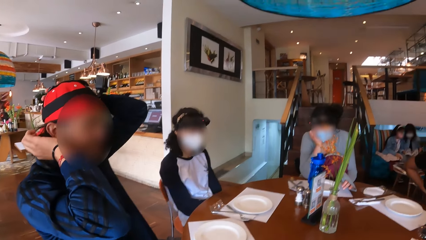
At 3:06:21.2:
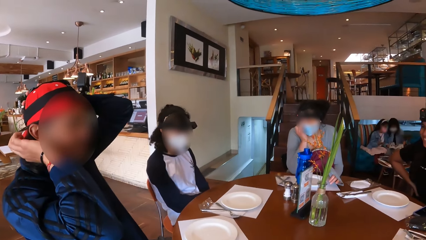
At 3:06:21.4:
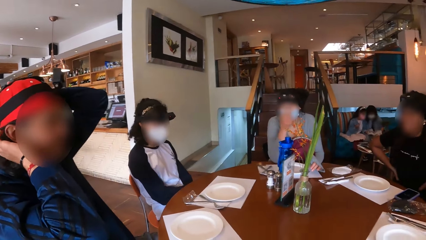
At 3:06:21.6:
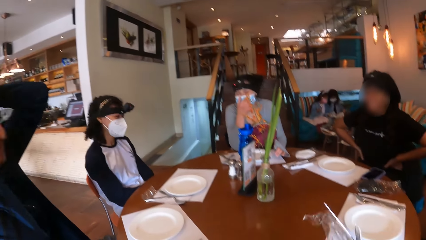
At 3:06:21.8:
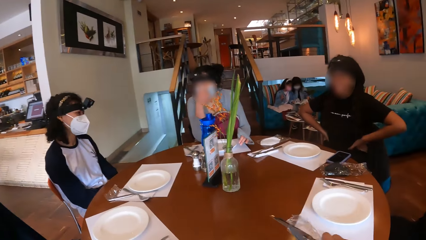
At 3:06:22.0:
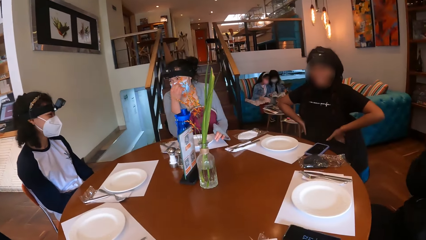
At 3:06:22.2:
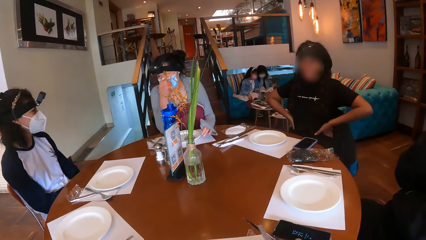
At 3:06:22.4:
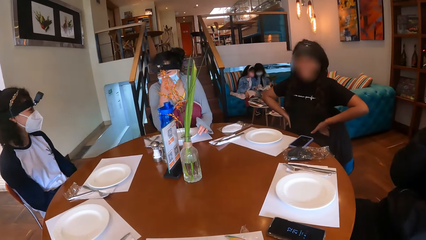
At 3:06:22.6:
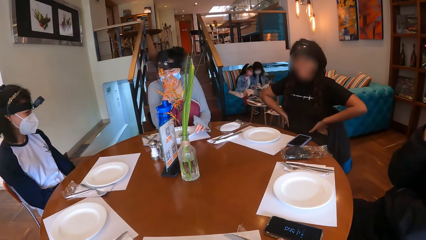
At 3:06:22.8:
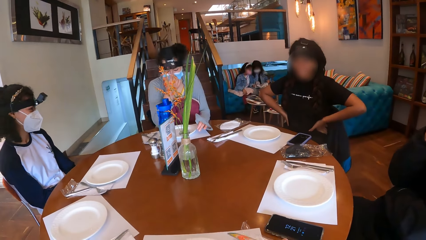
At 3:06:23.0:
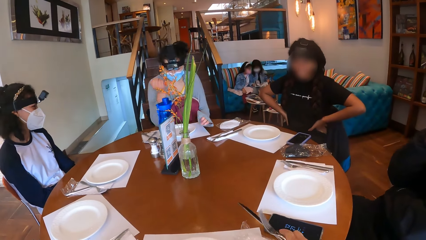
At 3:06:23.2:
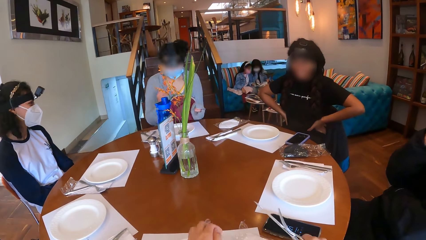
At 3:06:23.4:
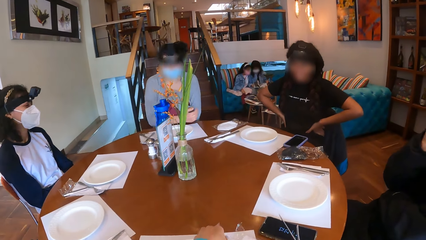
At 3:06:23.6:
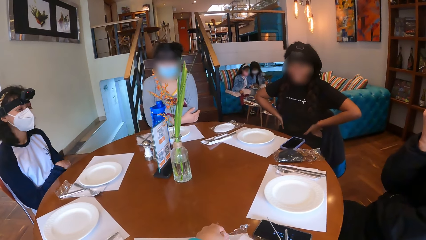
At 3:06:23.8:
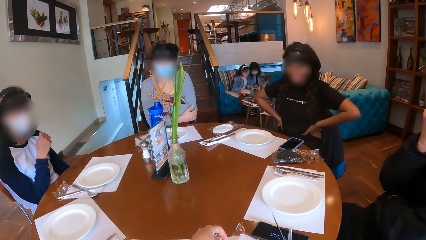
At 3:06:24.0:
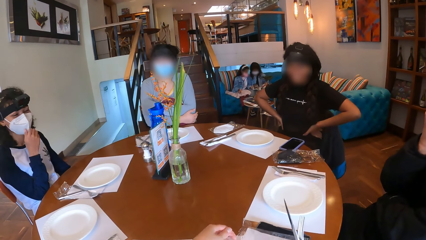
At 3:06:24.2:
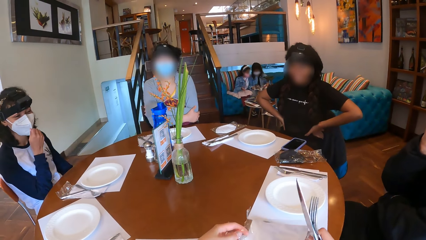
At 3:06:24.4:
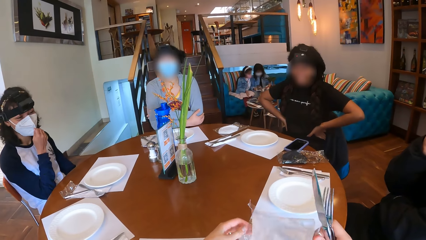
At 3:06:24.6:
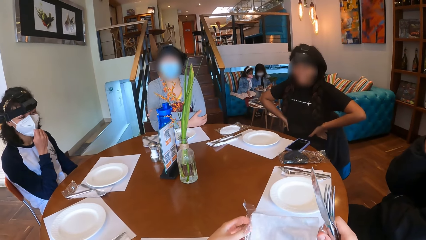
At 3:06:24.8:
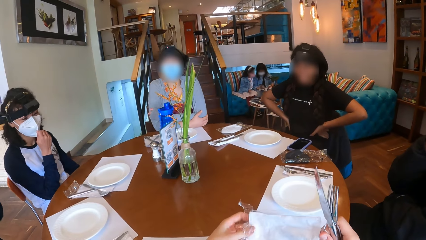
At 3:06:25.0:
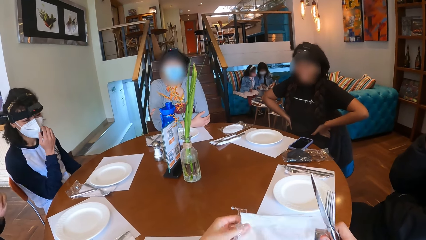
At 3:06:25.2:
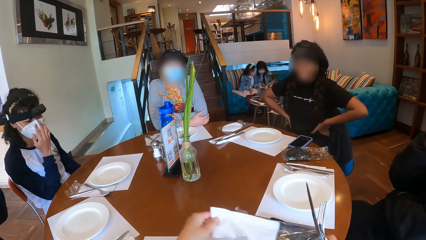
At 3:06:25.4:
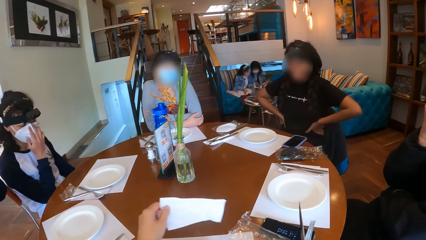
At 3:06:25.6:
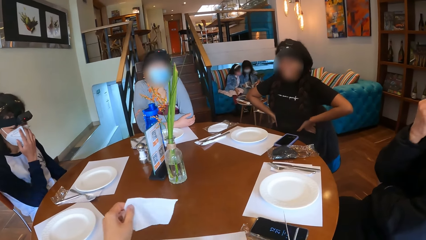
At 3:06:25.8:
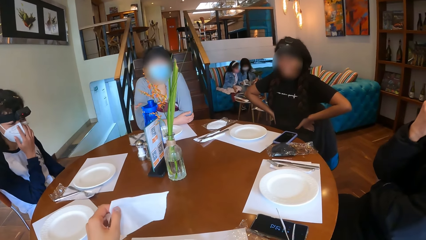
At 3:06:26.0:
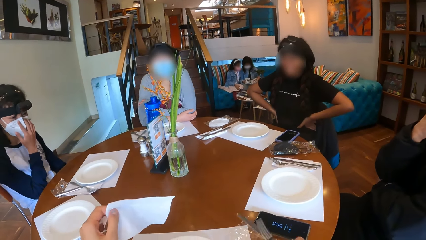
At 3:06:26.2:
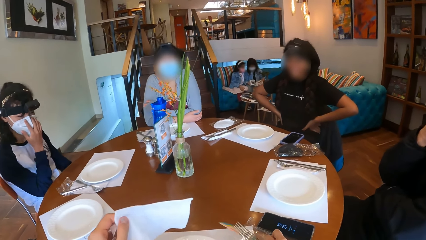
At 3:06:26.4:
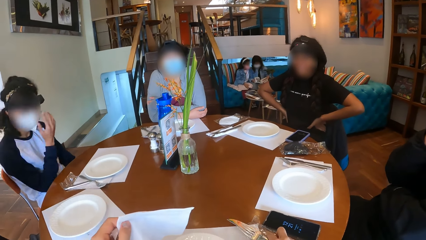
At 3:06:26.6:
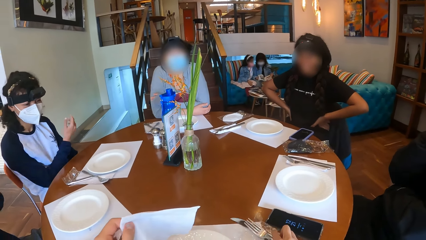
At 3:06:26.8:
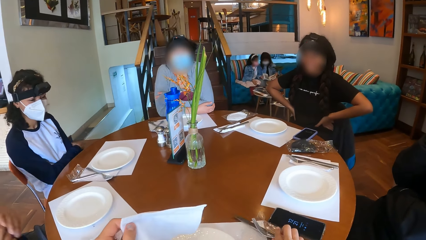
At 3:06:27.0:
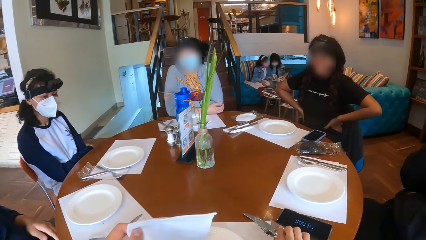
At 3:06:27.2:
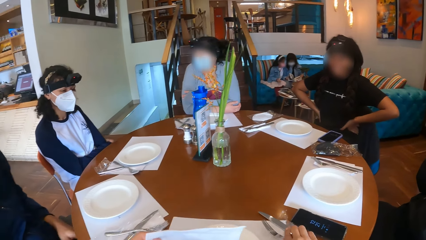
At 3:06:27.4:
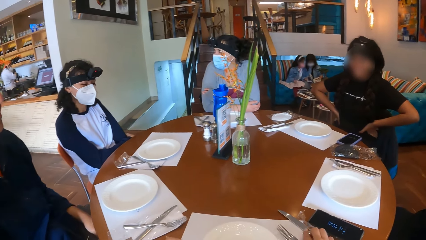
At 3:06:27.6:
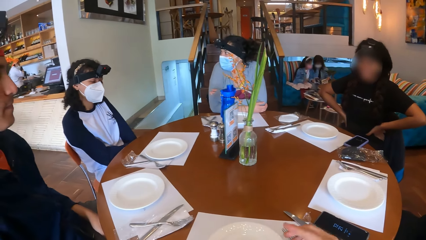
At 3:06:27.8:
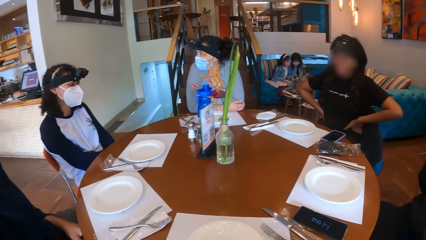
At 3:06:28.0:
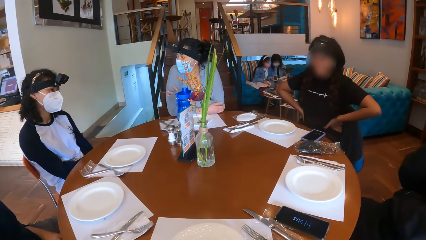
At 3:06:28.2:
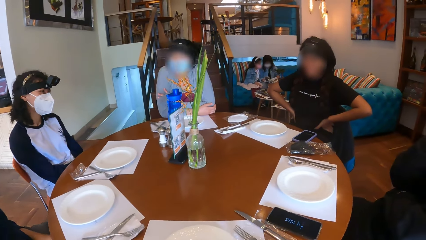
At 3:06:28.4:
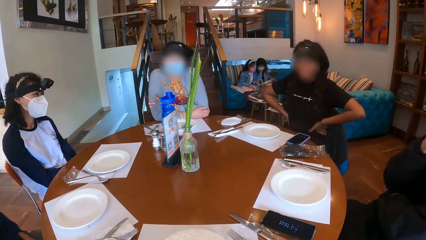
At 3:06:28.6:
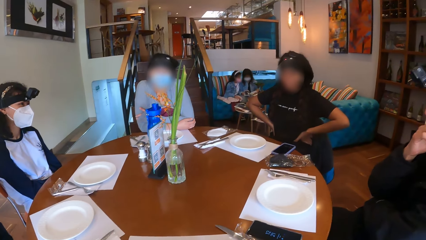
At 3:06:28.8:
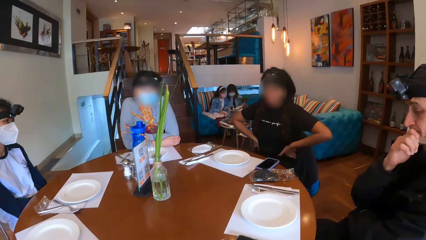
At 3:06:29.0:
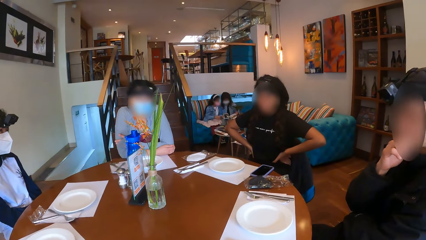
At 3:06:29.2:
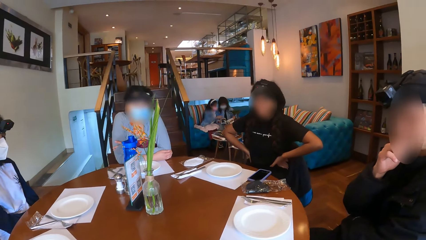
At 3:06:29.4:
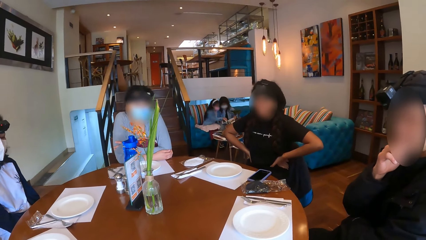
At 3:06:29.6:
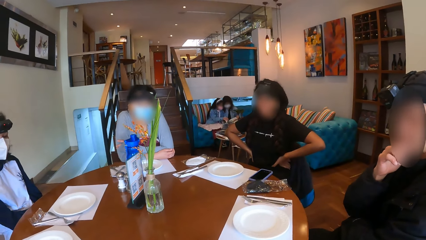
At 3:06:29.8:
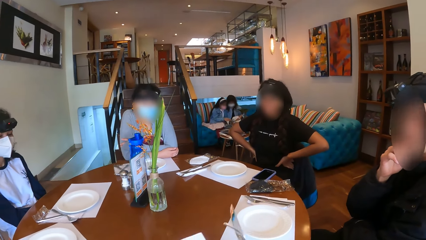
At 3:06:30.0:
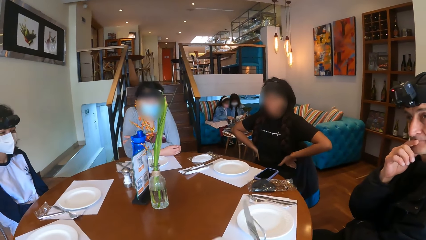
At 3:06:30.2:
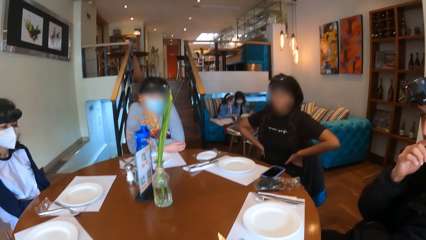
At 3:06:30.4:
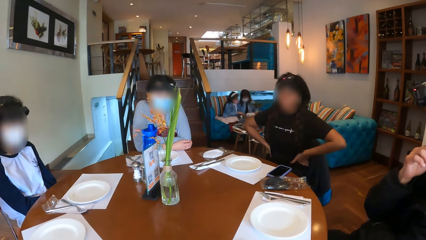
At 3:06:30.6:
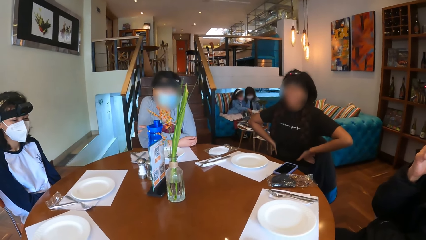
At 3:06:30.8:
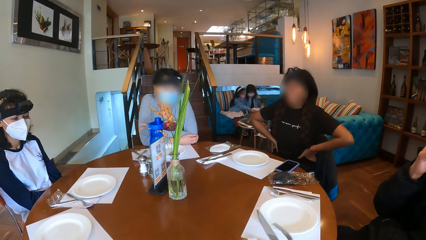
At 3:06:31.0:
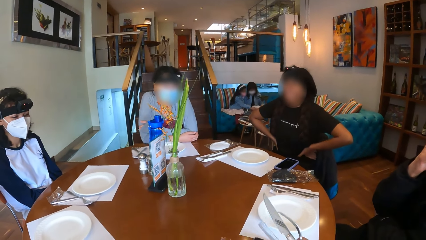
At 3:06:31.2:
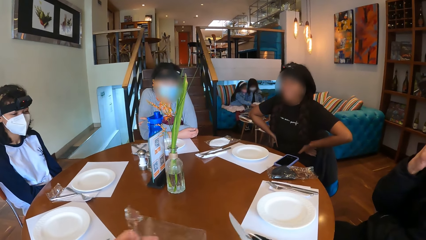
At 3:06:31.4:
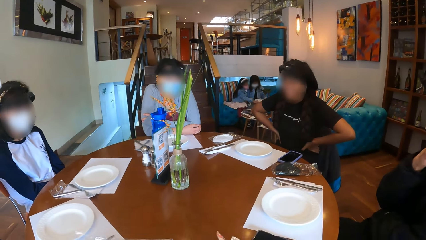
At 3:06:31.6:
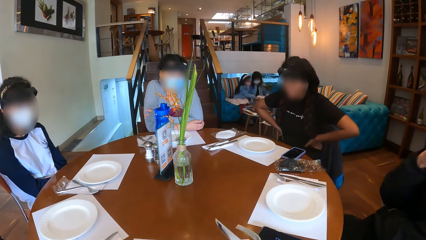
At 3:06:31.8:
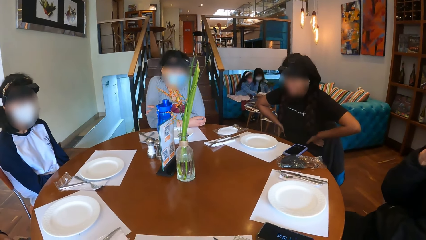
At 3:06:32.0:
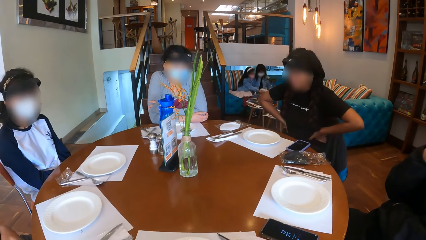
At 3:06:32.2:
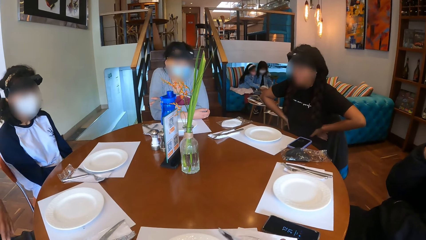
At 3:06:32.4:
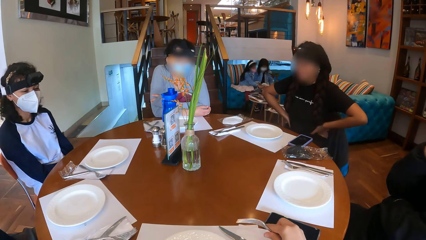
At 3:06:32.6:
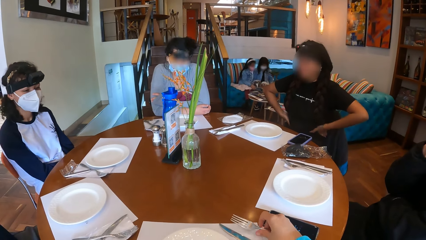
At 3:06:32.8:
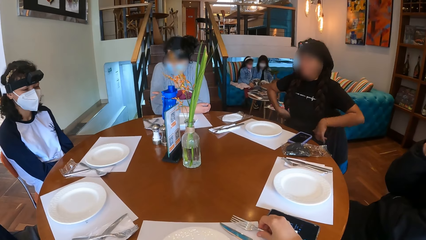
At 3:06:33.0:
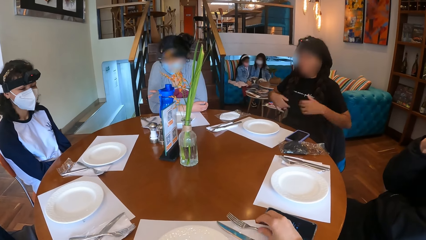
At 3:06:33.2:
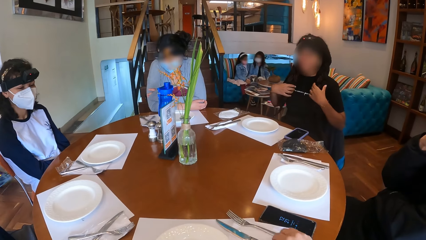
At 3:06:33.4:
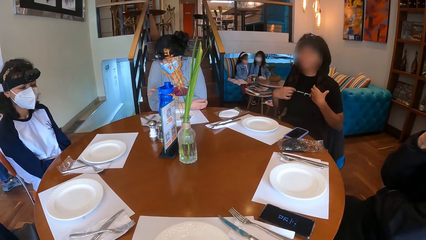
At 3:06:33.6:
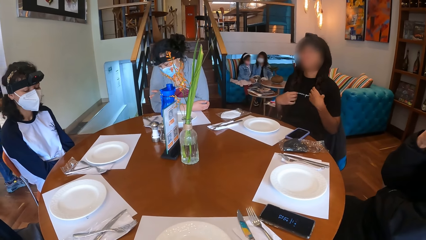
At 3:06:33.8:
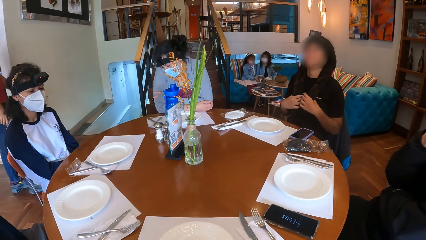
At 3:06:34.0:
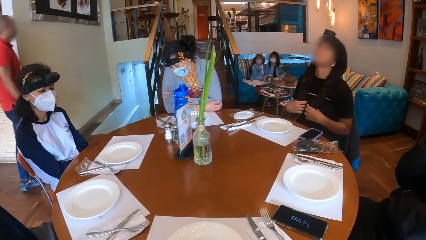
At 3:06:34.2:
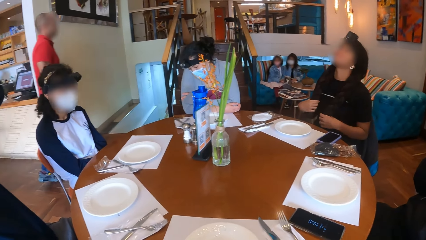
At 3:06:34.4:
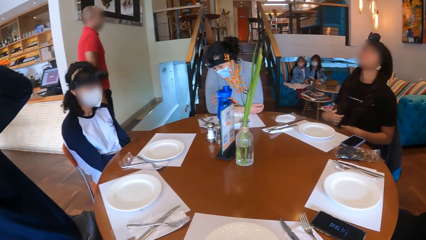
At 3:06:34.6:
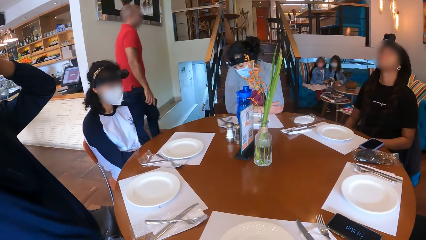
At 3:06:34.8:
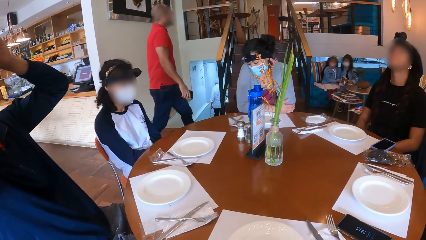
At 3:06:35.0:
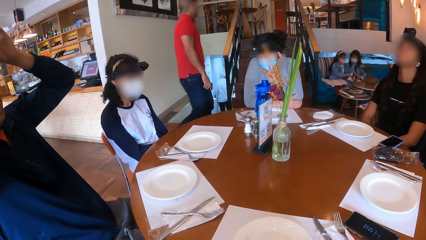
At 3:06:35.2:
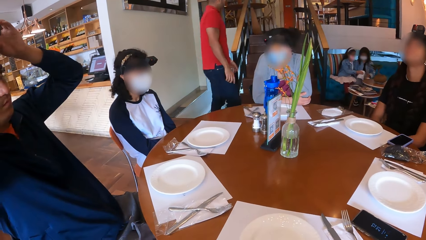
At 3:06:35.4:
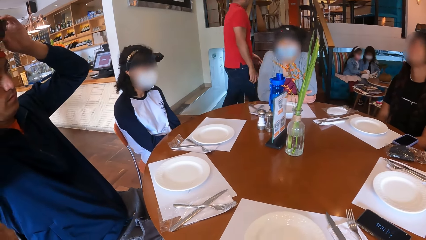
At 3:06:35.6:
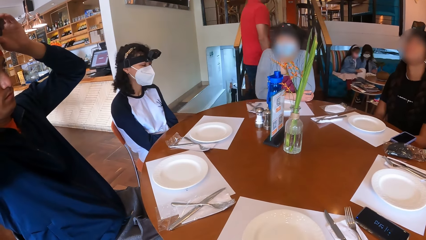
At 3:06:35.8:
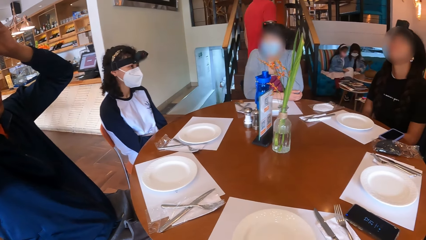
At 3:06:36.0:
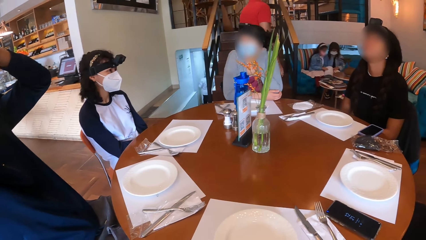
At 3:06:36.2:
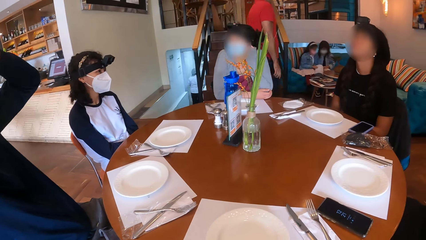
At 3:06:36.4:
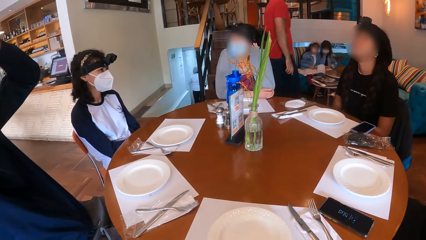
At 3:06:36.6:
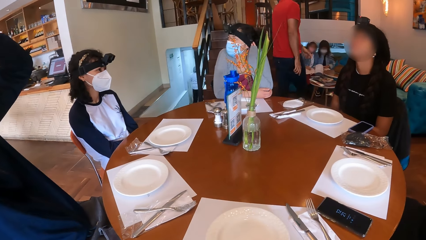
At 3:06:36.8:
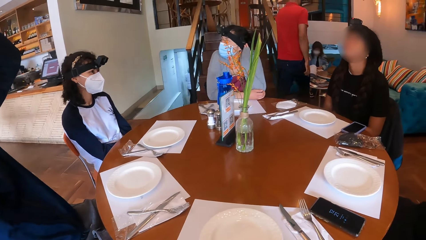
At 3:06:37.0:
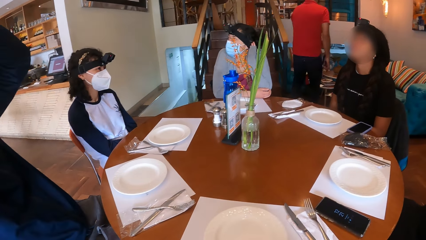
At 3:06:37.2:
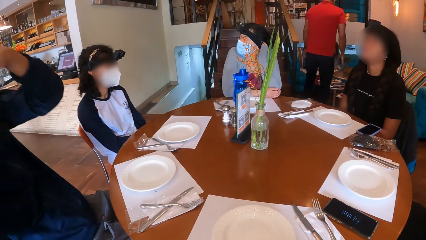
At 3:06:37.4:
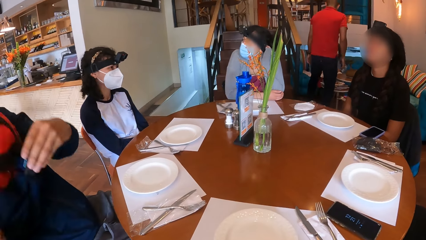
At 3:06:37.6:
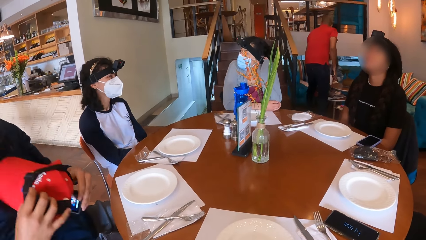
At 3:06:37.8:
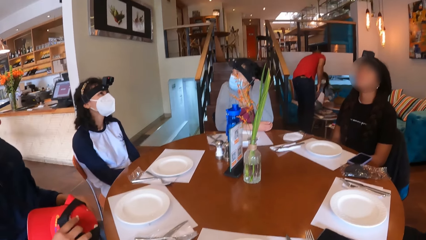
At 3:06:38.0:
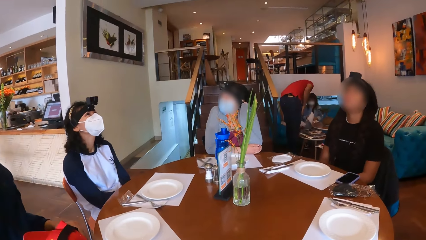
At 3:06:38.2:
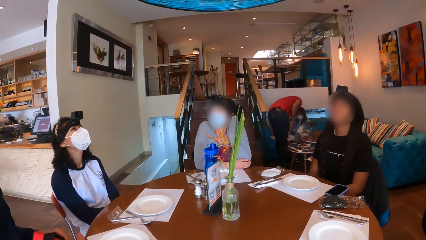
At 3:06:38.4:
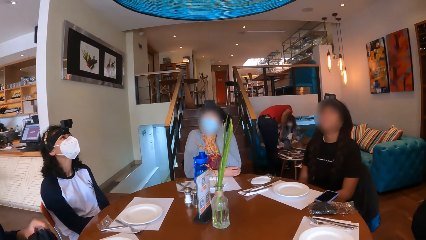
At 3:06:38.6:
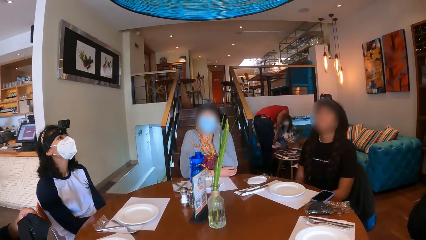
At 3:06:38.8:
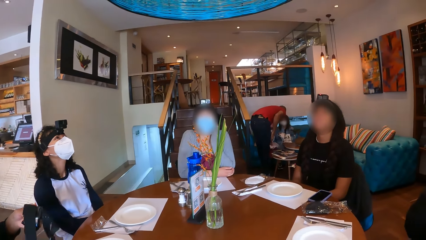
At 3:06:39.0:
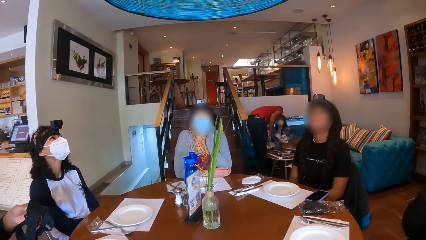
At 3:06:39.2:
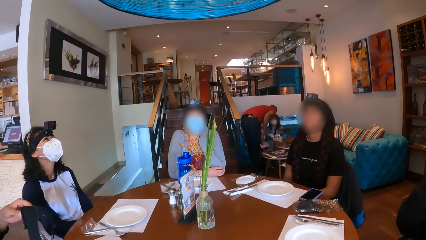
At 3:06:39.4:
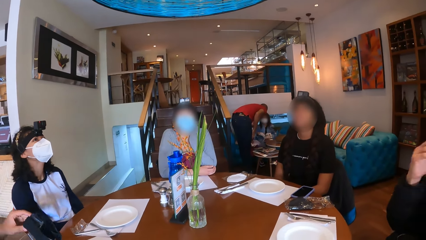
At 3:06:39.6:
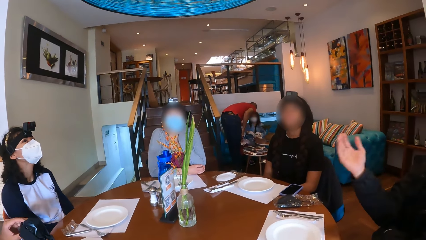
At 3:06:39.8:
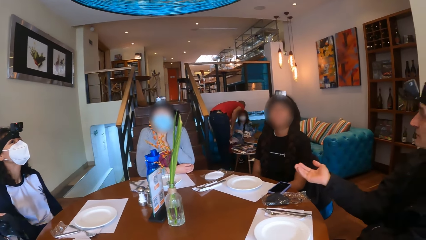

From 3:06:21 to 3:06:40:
A person makes the camera. The camera wearer holds a plastic wrap with her right hand. She holds a knife and a fork with her right hand. She picks up the plastic wrap from the table with both hands. Another person makes the mask. The camera wearer takes a tissue paper from the plastic wrap with her left hand. She drops the knife and the fork on the table with her right hand. She holds the plastic wrap with her left hand. She moves the hand. She drops the fork on the table with her right hand. She looks around. A man holds the camera and a cap with both hands.
